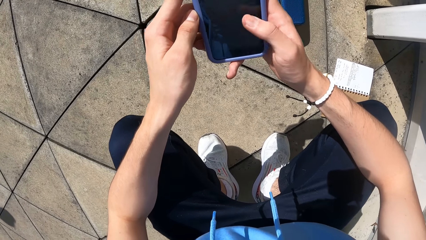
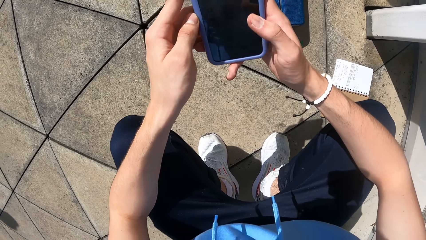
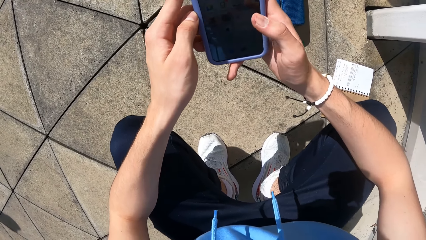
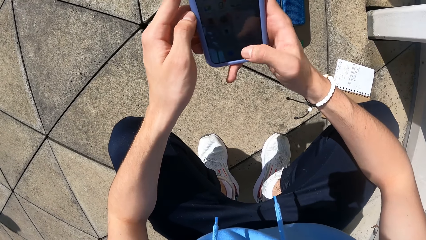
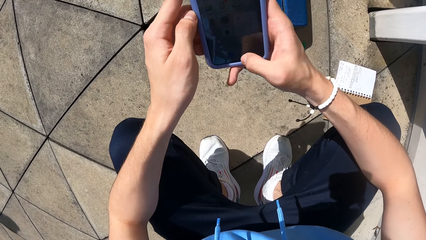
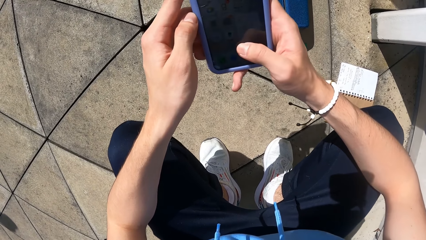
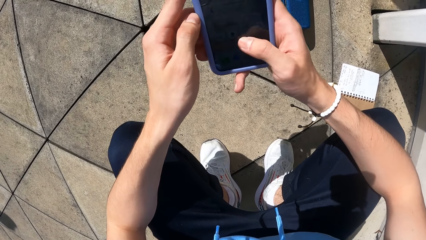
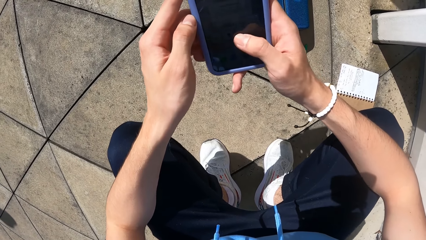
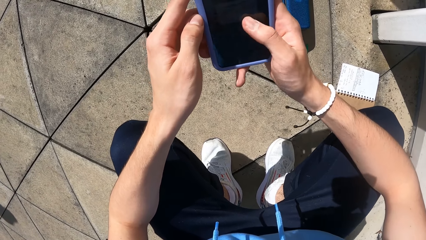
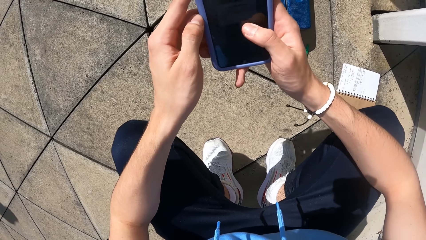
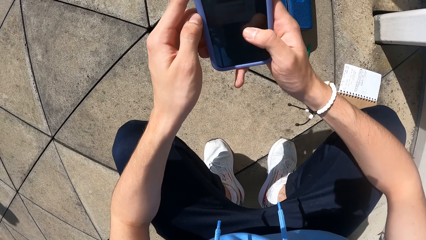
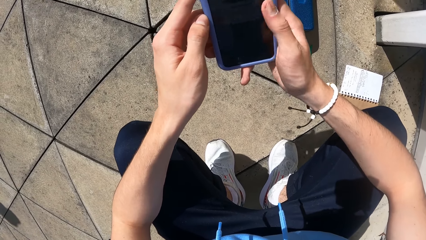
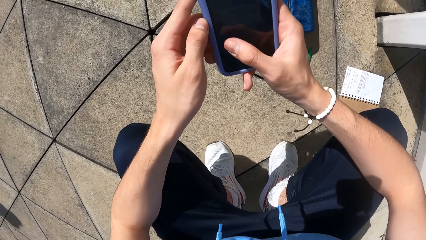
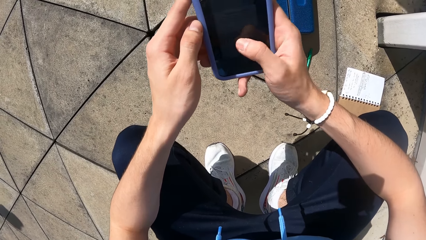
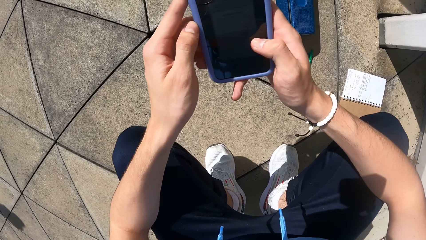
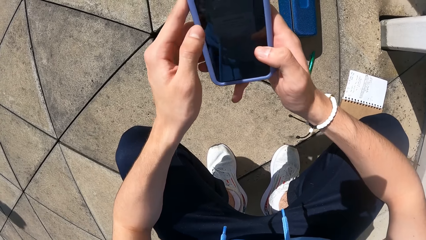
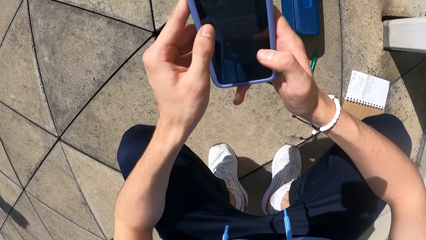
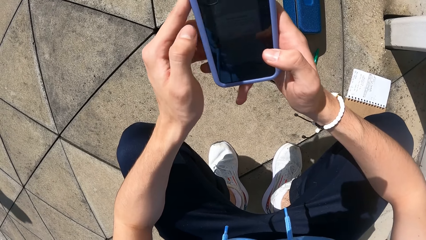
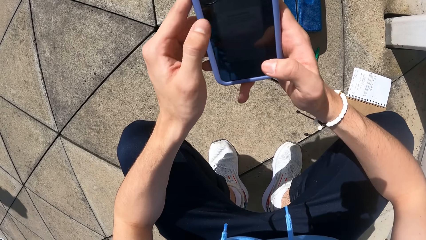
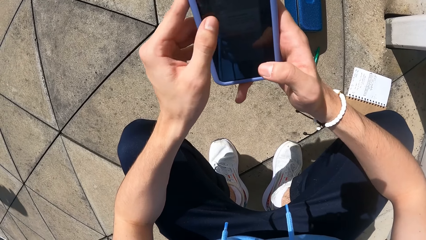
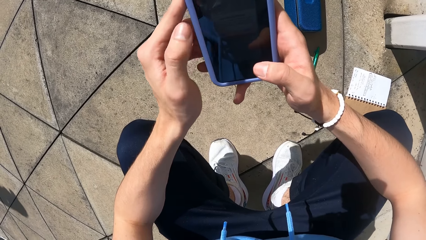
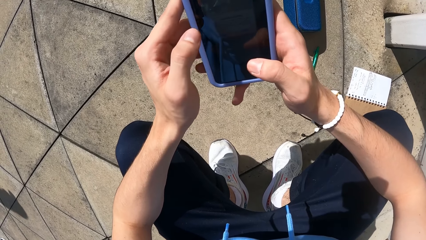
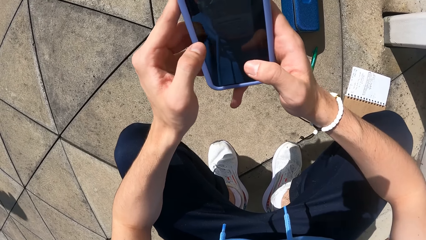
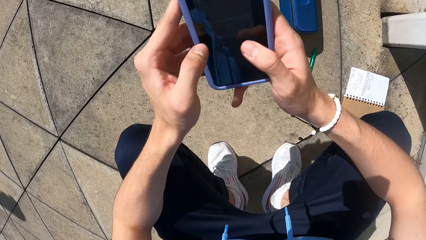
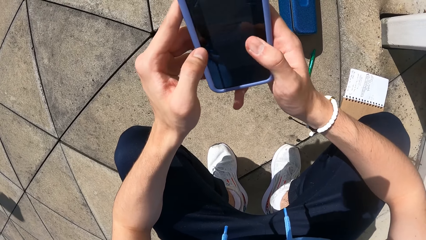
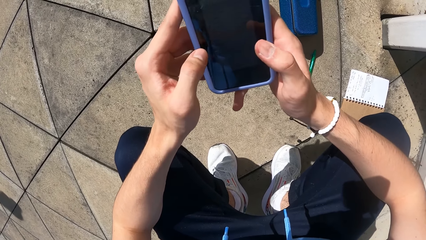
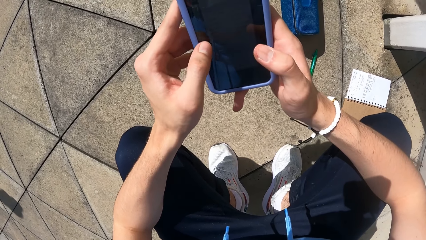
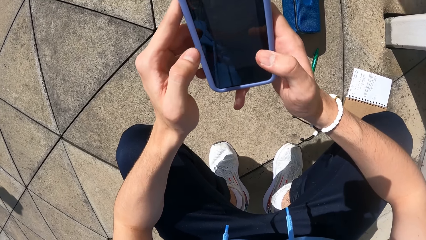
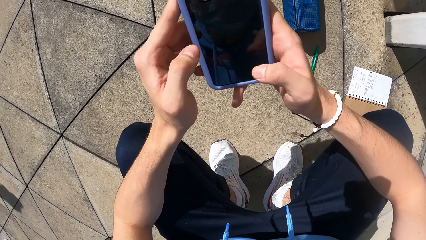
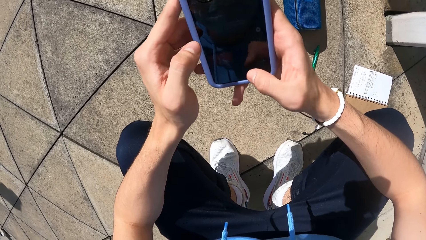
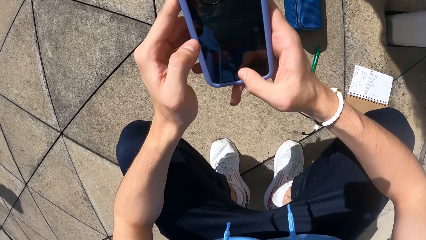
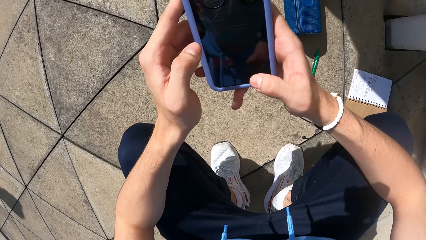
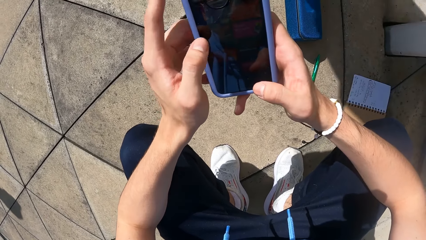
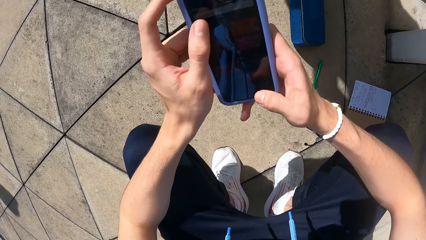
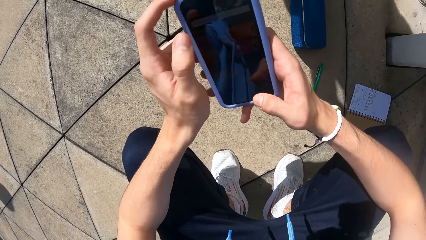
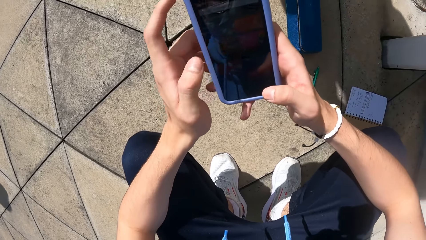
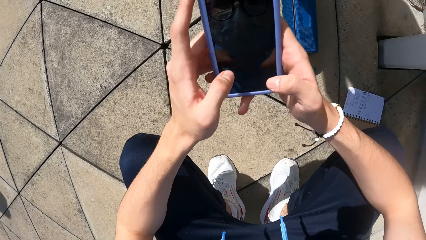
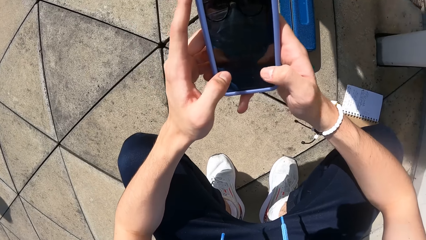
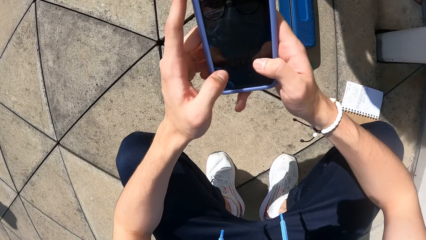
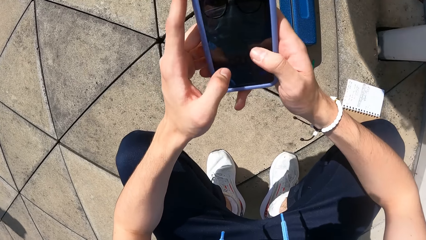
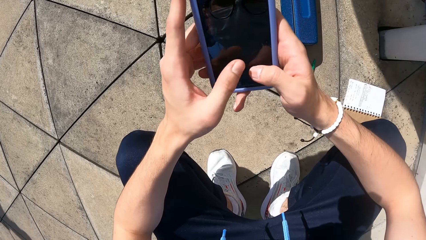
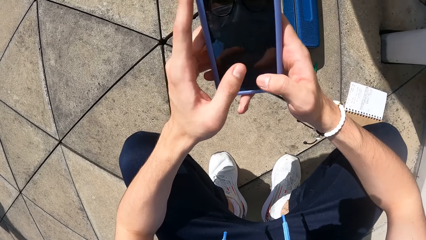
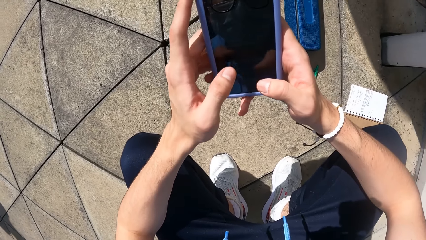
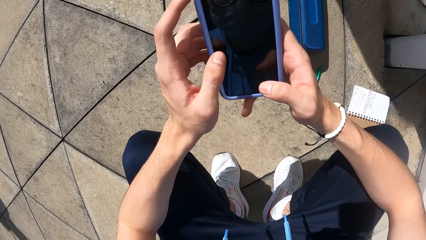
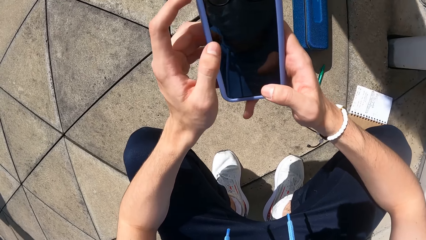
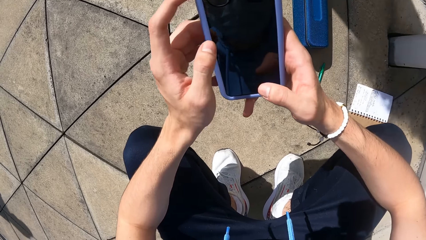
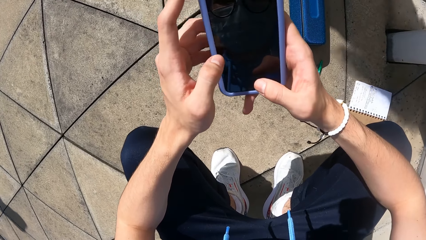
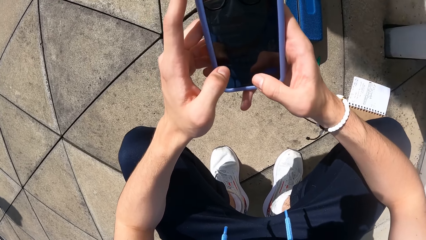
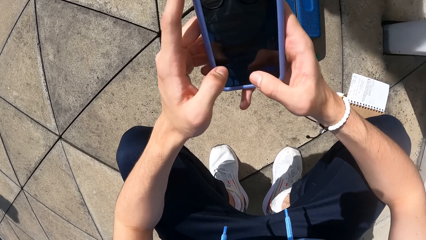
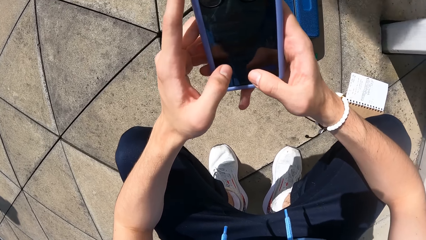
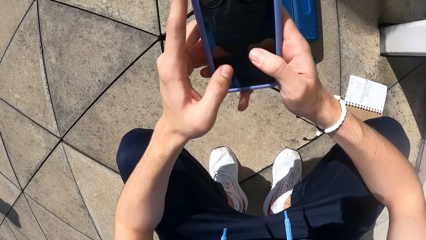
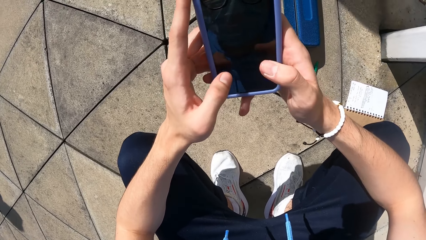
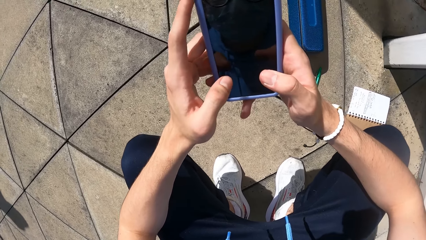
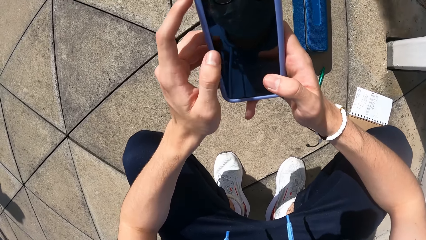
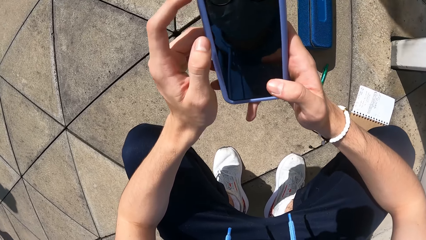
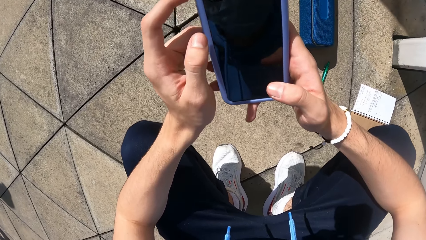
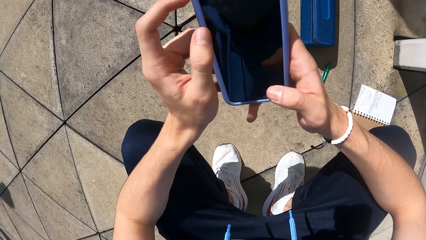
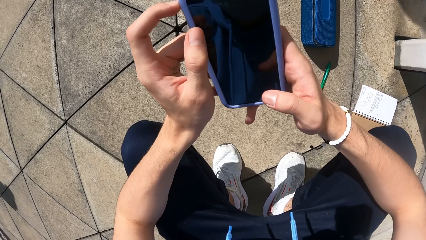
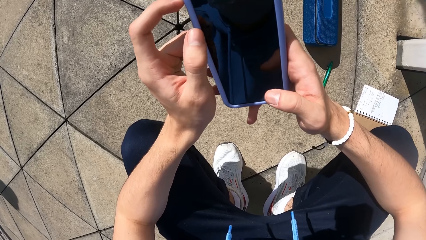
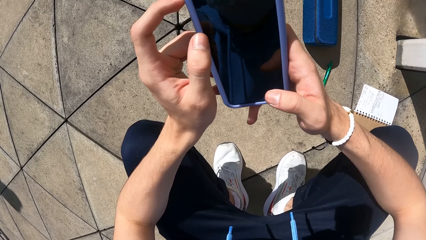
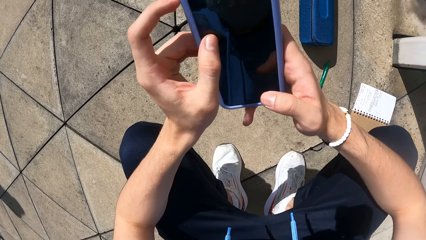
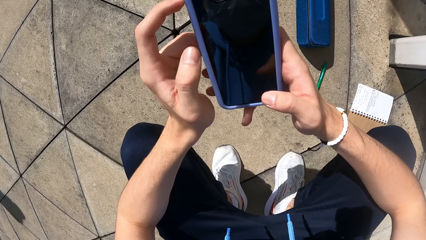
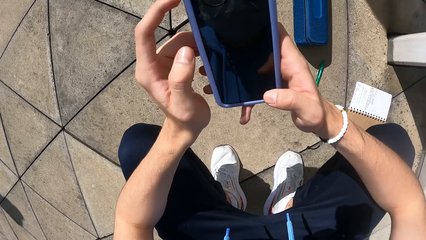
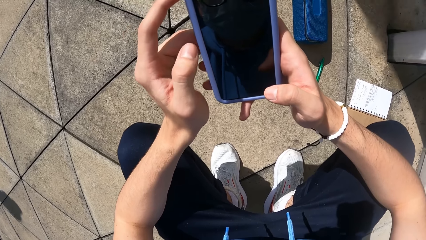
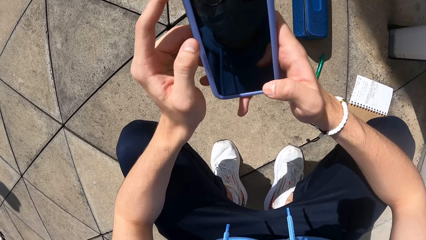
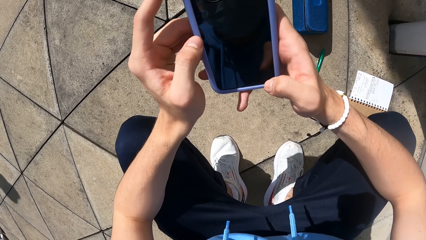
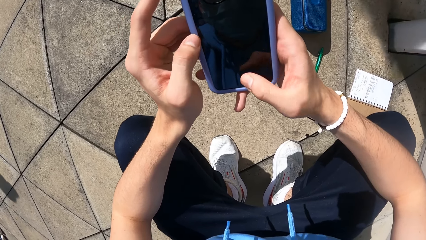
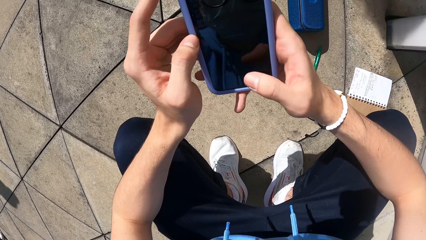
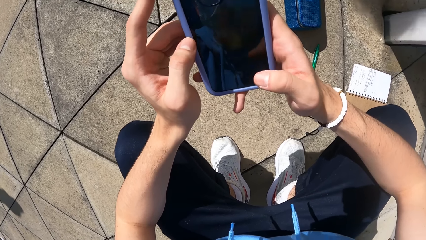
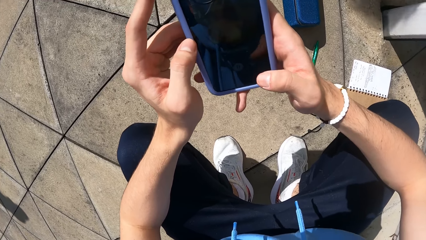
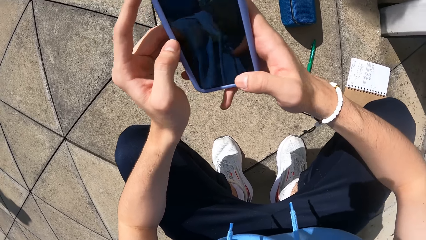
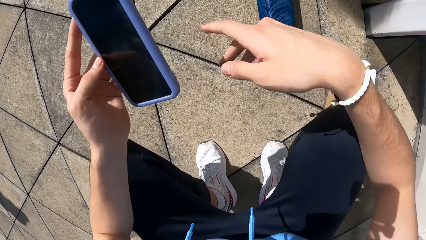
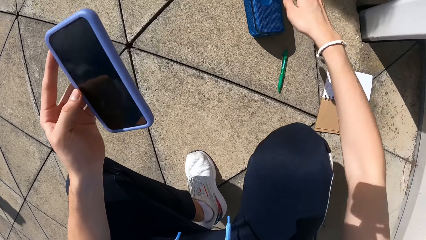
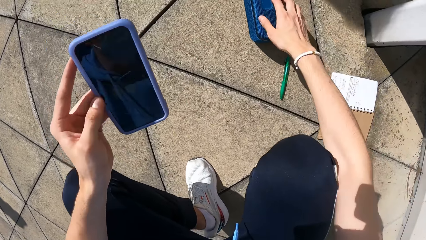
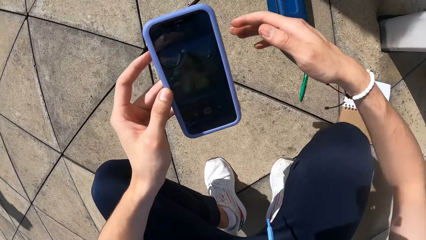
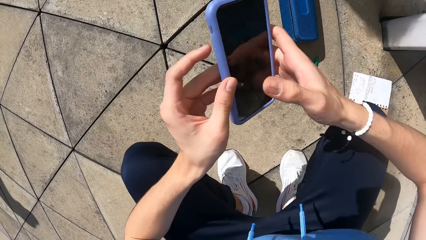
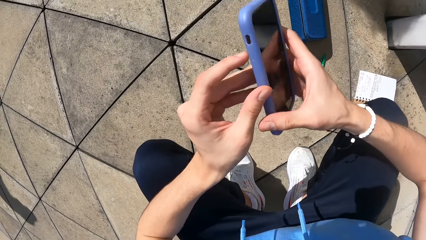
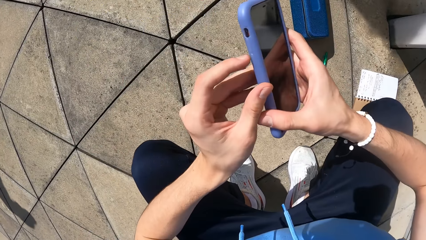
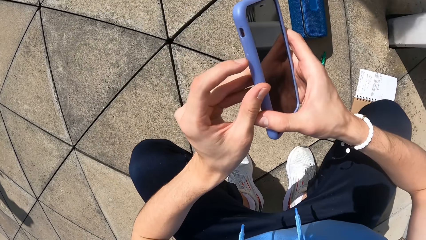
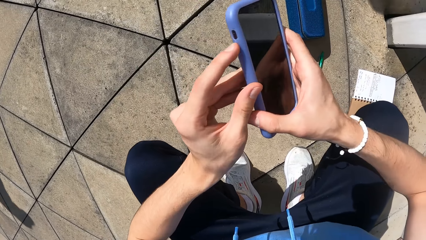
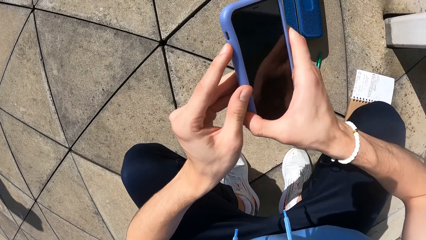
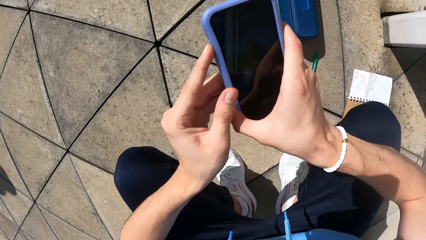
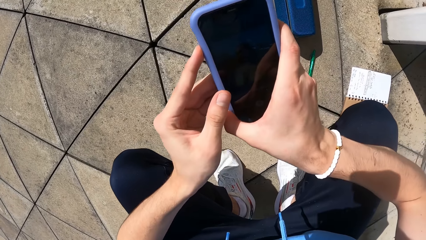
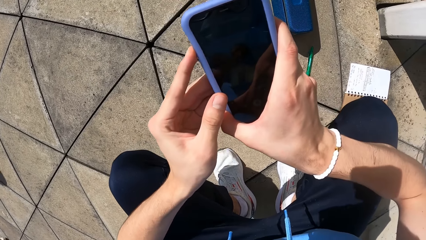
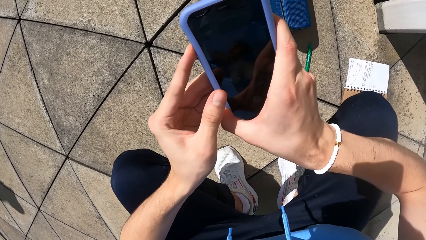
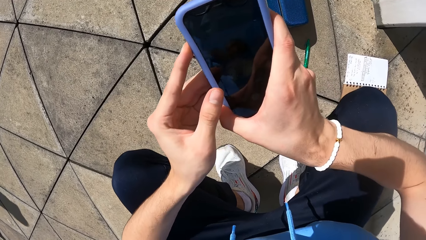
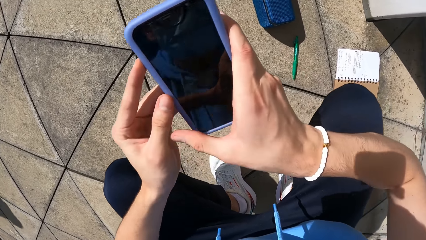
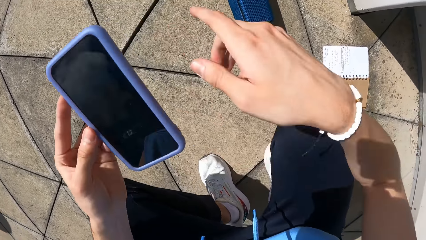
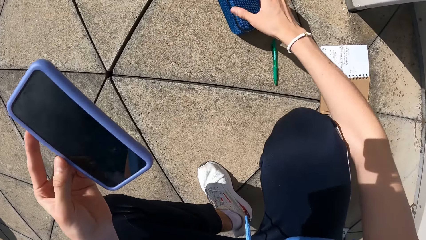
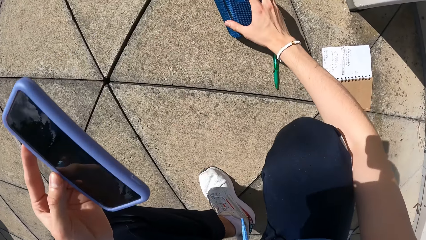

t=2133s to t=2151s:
The camera wearer operates the phone with both hands. She presses the button on the bluetooth speaker with her right hand. She presses the side keys of the phone in her right hand with her left hand.
